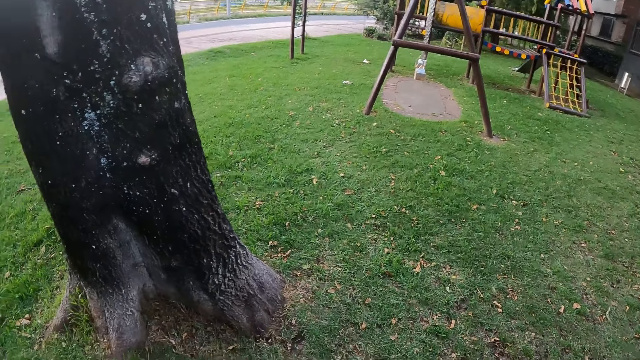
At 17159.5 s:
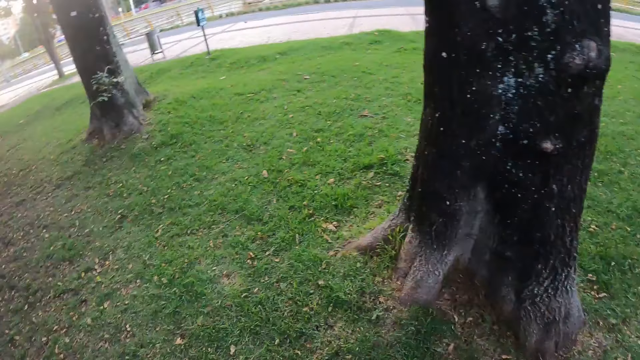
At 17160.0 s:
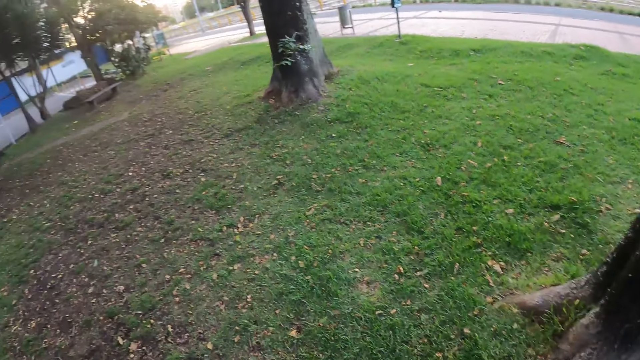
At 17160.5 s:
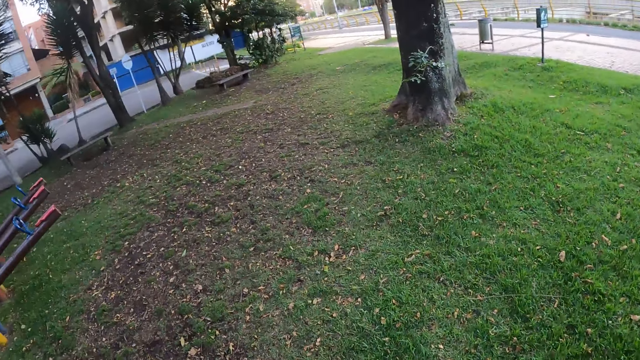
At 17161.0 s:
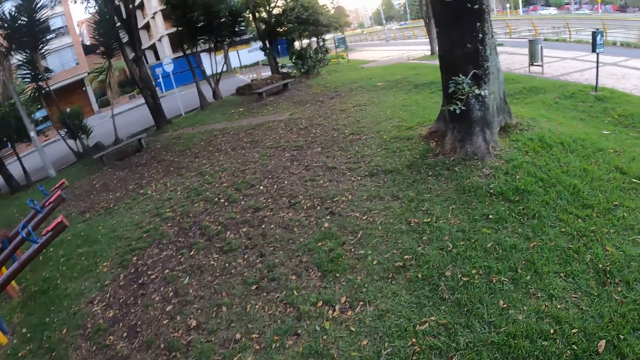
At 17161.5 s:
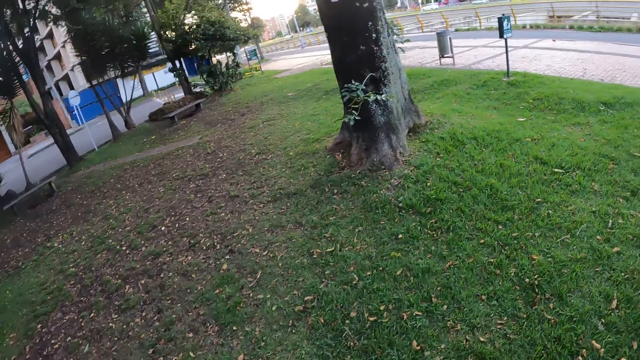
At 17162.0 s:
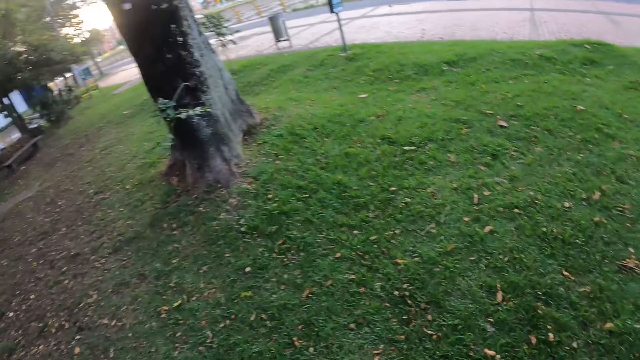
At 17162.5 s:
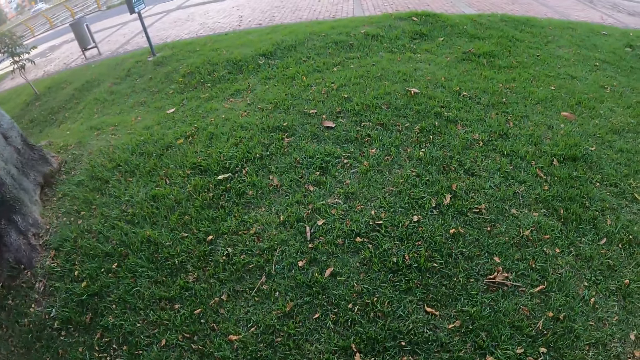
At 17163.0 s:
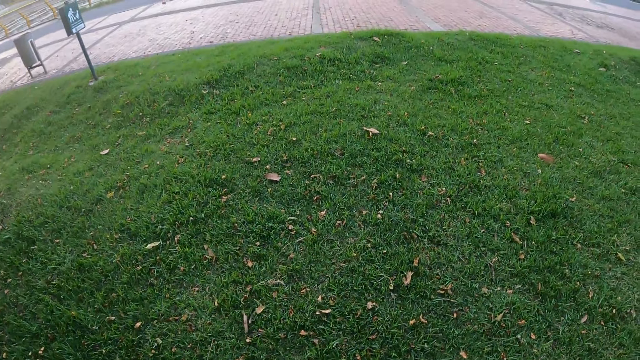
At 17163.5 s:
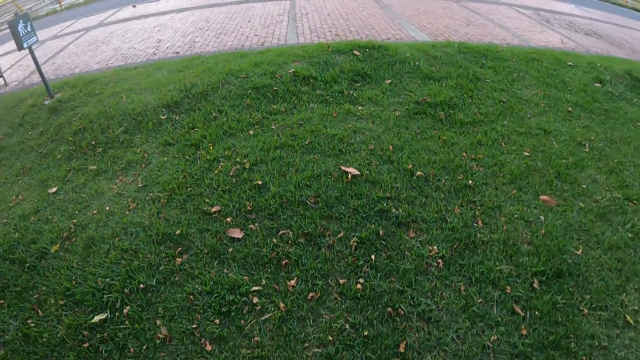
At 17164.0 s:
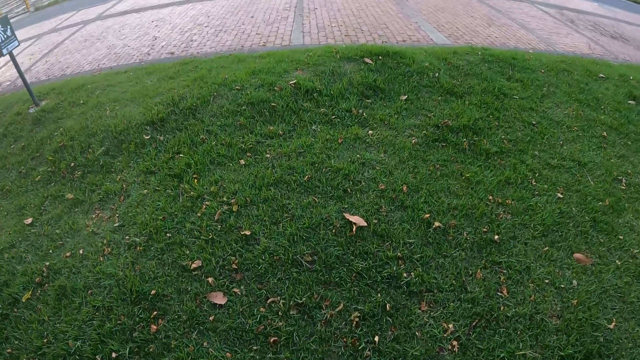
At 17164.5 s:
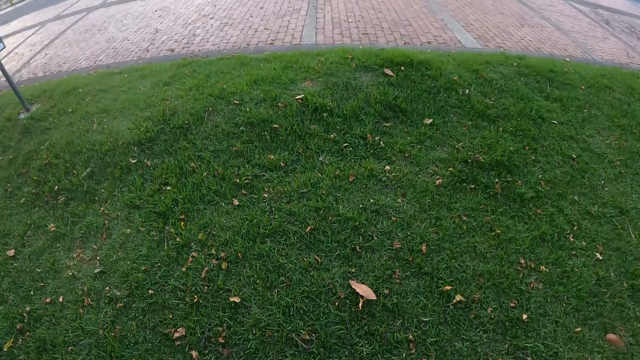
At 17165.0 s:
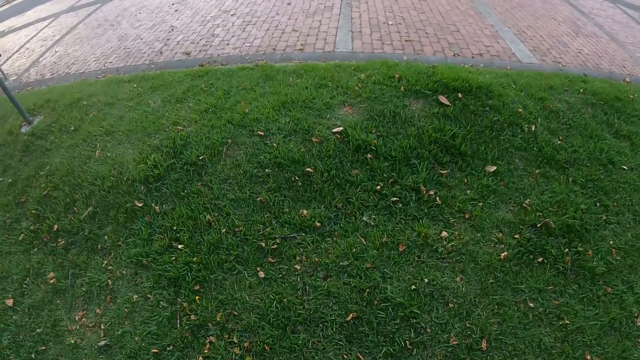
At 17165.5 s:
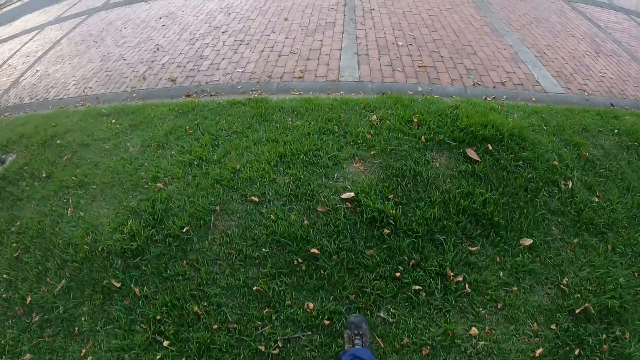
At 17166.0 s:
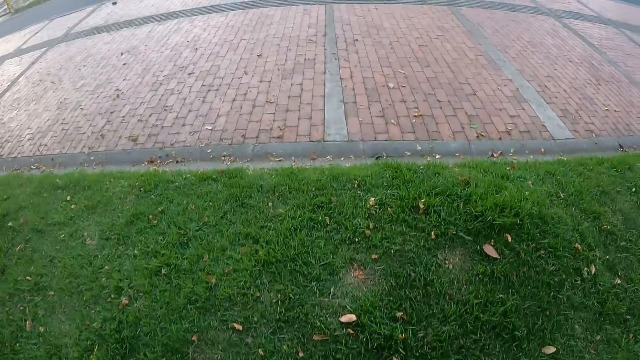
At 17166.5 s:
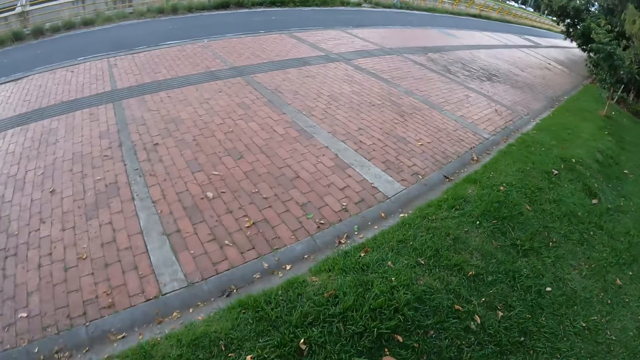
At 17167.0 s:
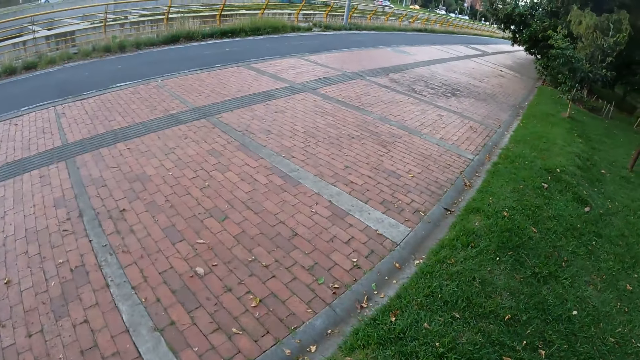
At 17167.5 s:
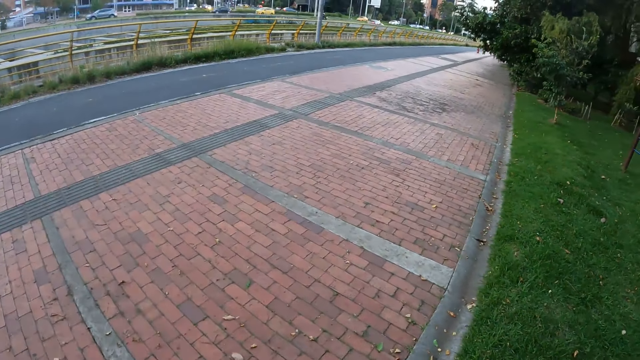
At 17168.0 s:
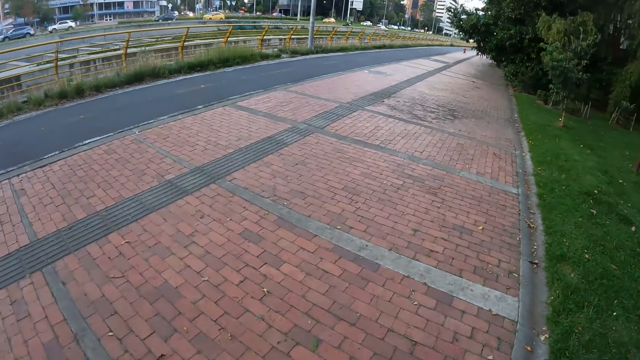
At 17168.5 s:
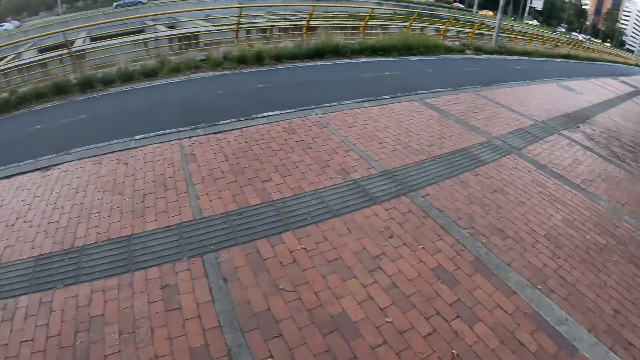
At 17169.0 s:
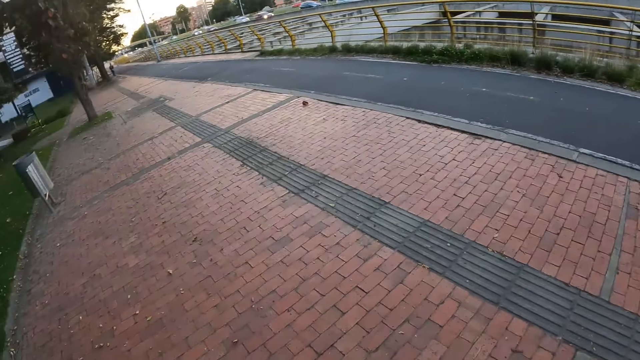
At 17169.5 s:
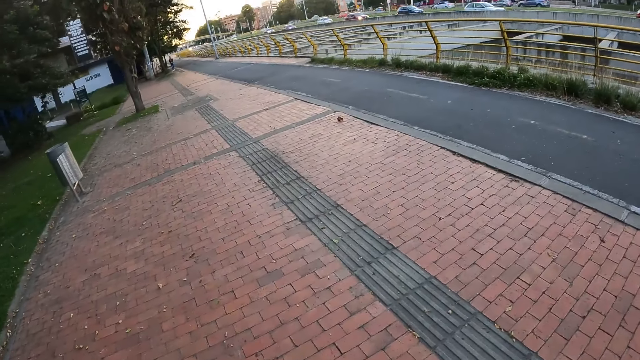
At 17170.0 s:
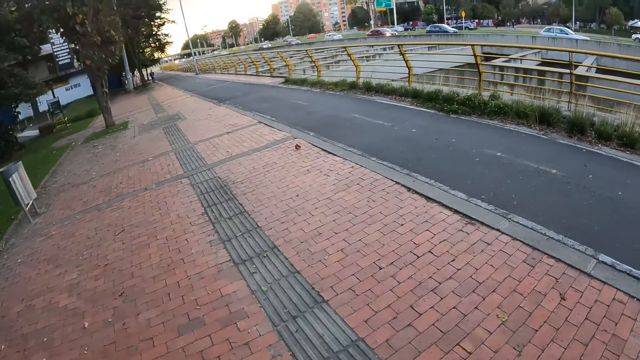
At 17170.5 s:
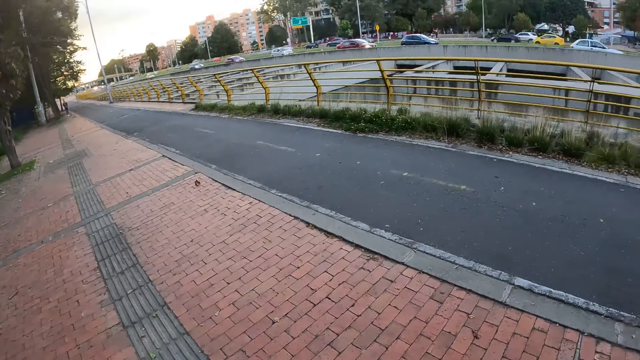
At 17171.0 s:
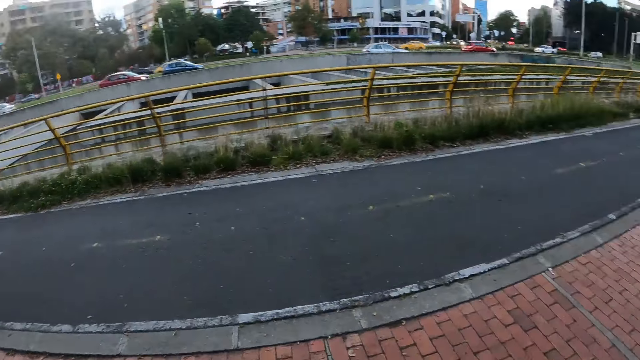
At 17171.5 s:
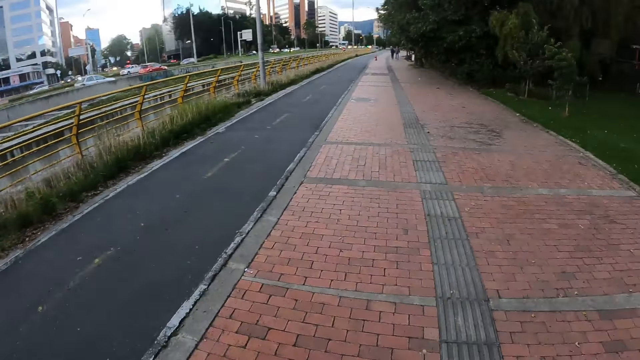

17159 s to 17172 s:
The camera wearer walks around the field. They walk on the walkway.

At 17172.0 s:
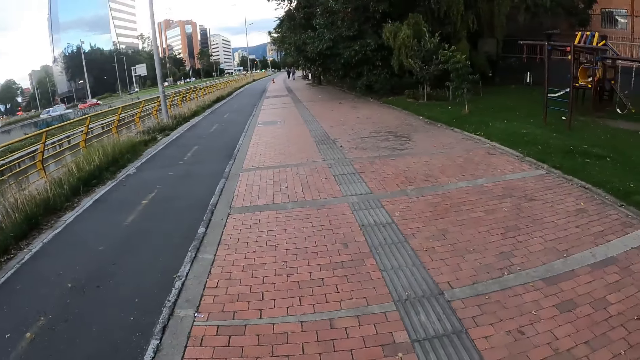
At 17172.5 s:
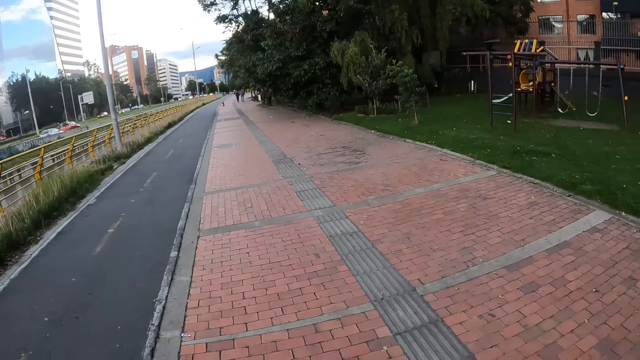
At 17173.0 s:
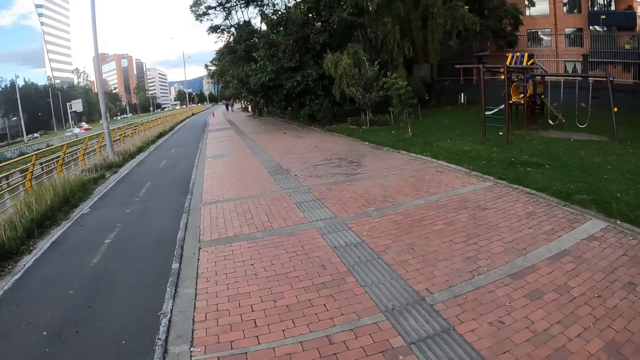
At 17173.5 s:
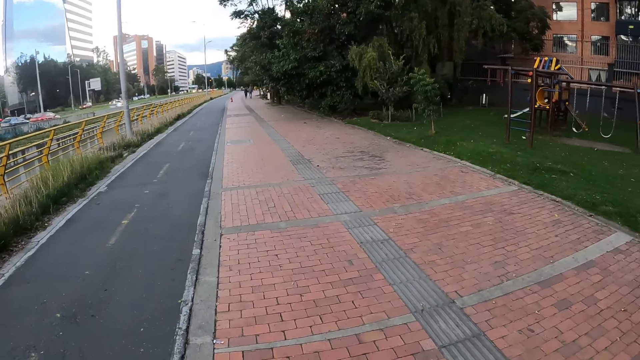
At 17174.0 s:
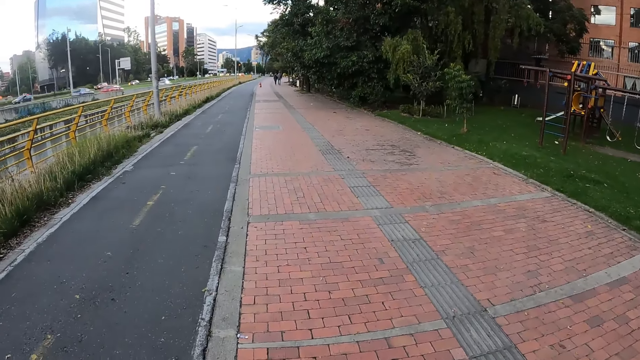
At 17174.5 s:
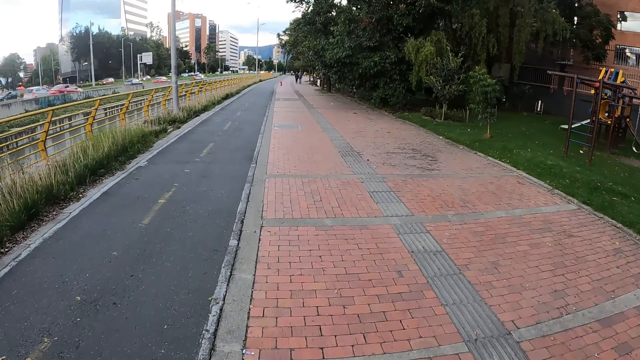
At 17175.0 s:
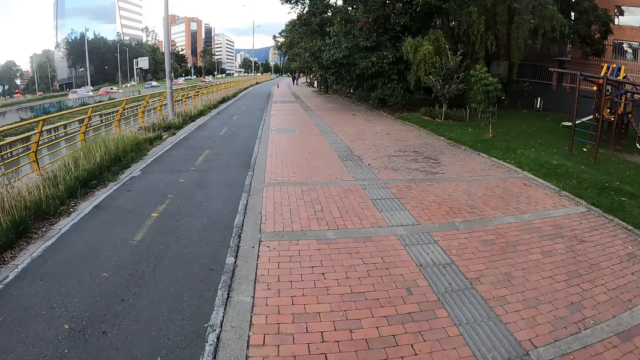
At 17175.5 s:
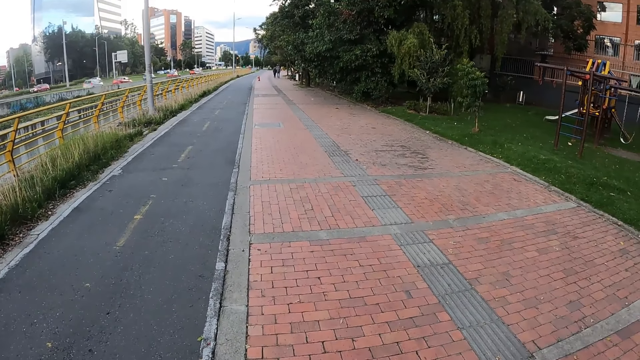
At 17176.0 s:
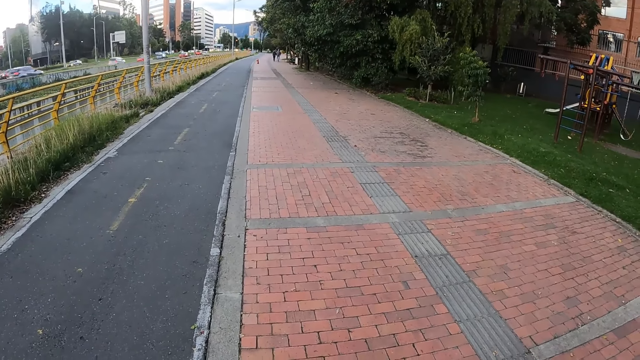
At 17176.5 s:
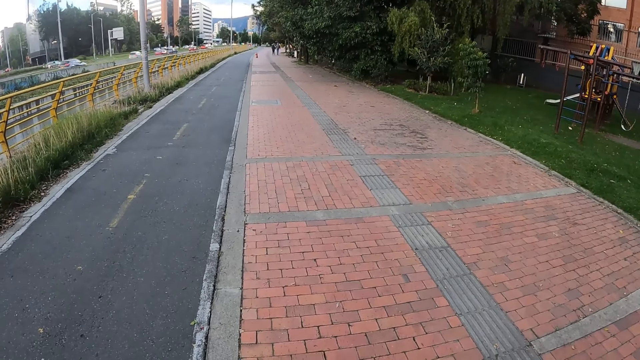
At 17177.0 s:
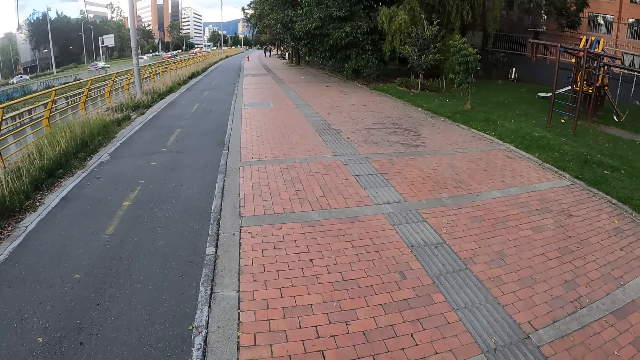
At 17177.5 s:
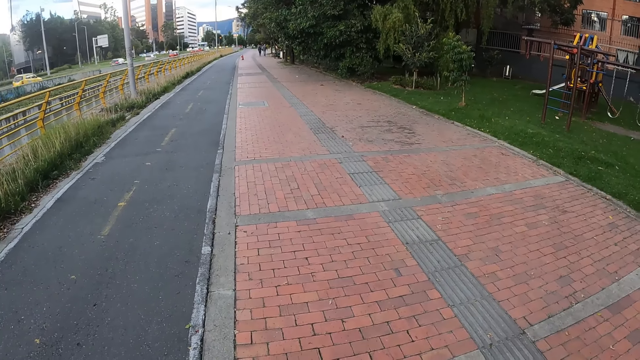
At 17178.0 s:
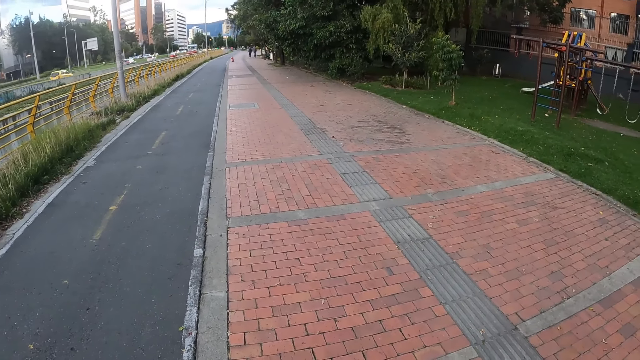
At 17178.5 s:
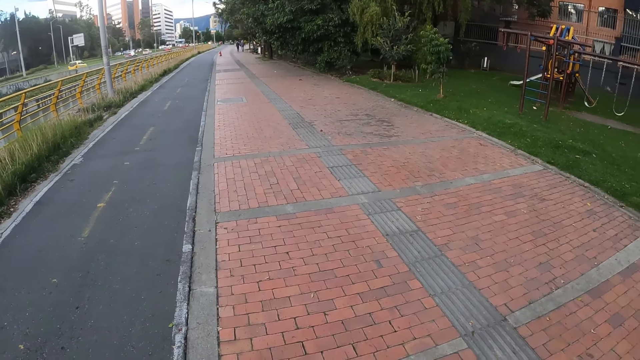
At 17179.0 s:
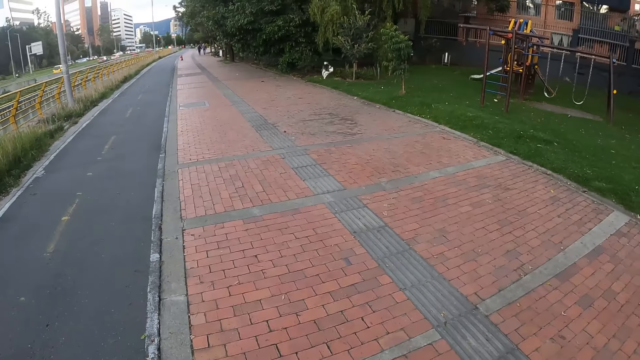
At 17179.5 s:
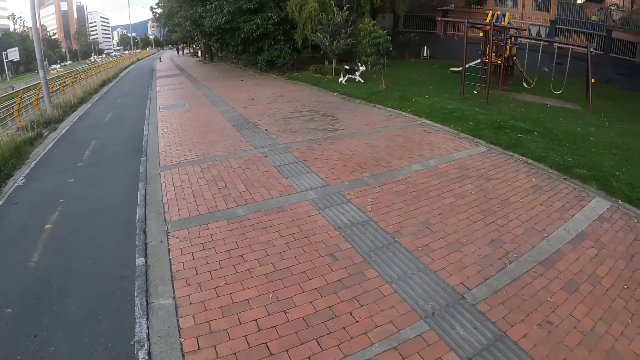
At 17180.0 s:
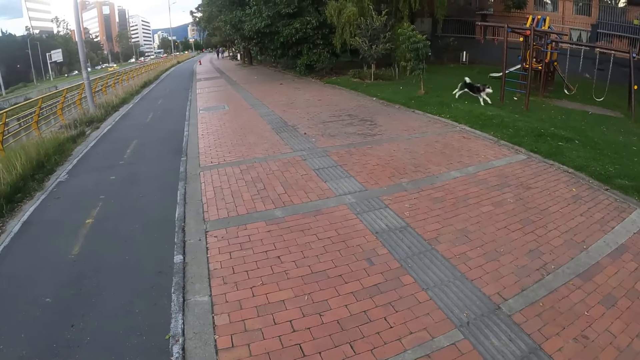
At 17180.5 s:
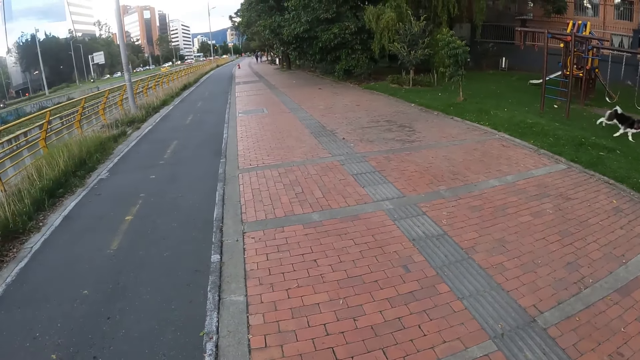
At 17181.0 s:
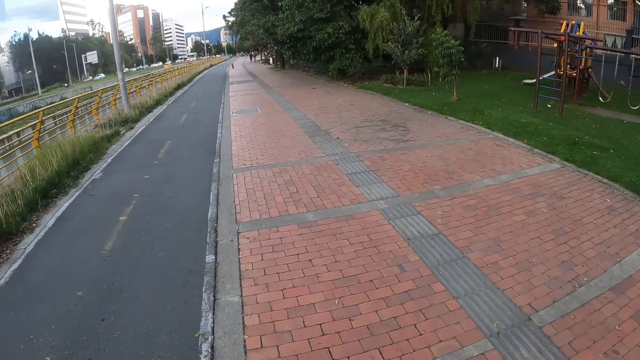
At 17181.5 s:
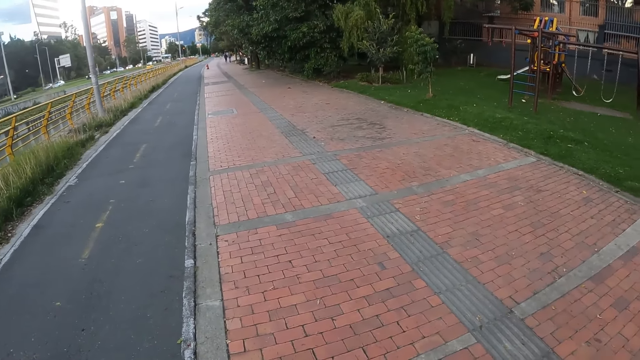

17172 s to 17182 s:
The camera wearer stares at the road.
